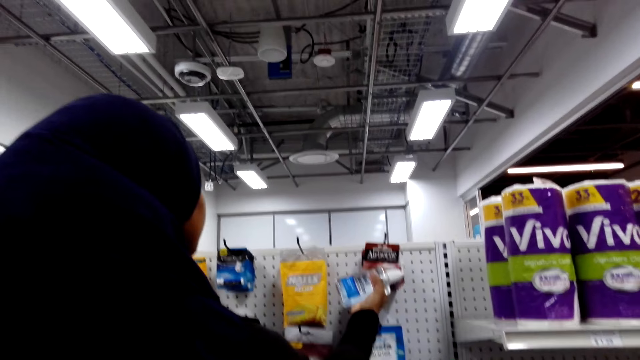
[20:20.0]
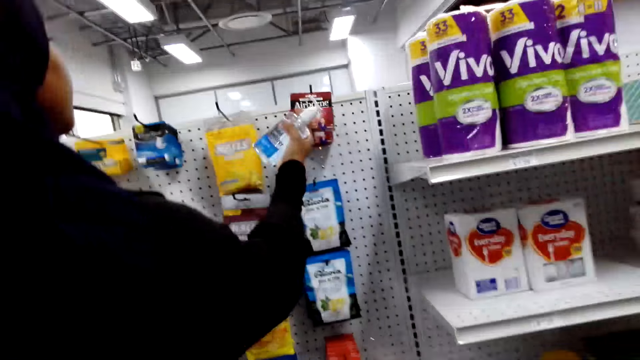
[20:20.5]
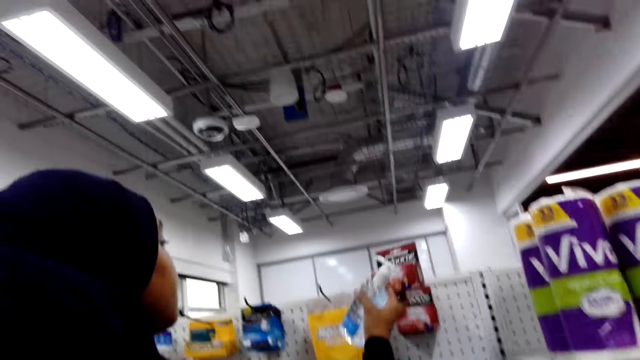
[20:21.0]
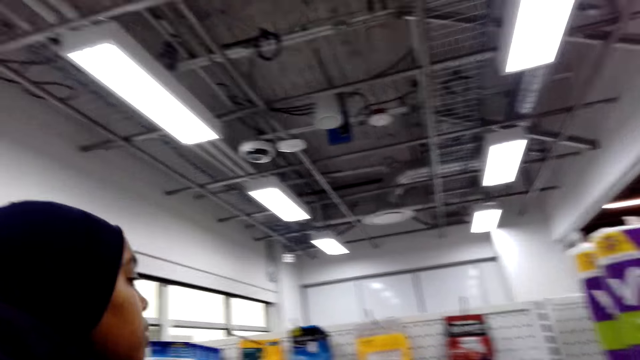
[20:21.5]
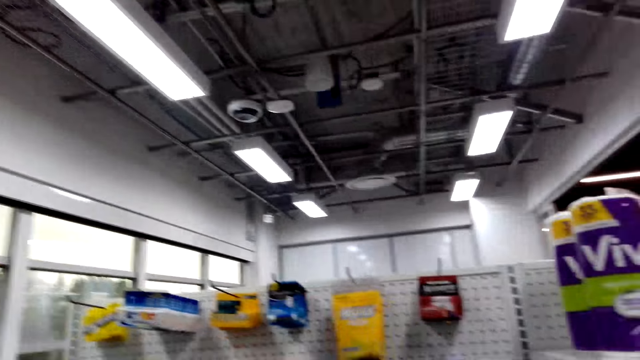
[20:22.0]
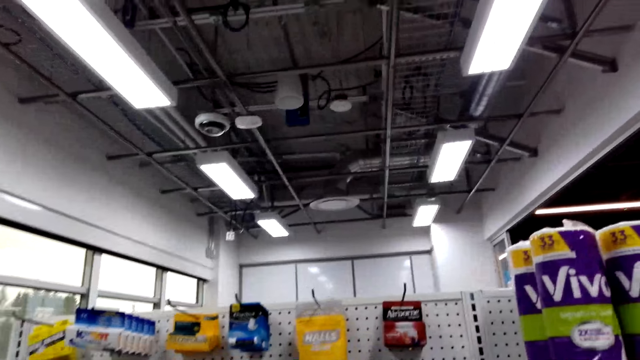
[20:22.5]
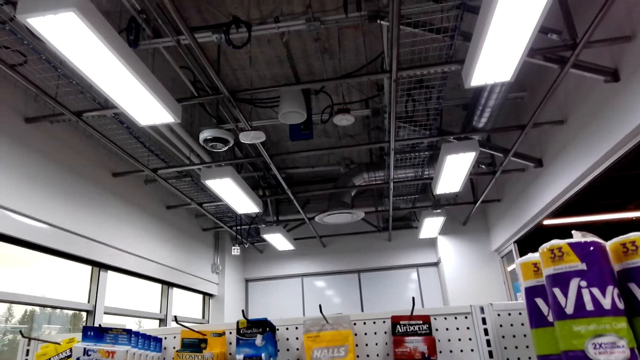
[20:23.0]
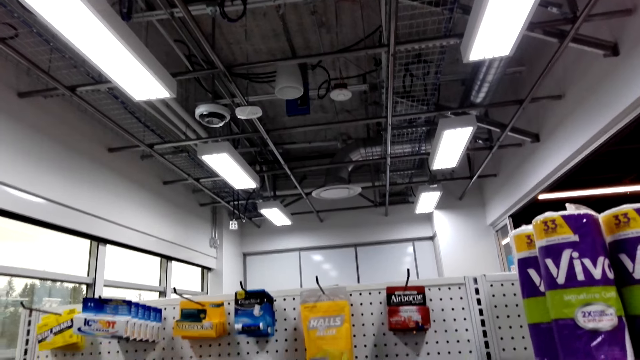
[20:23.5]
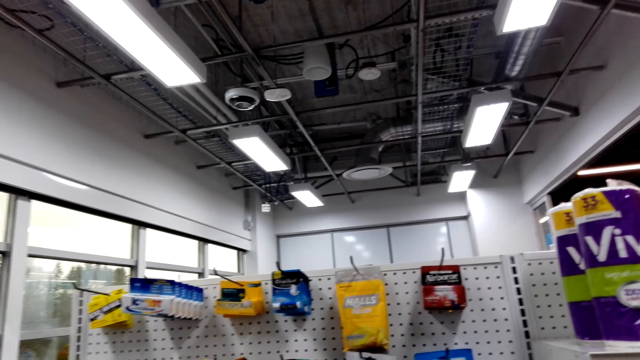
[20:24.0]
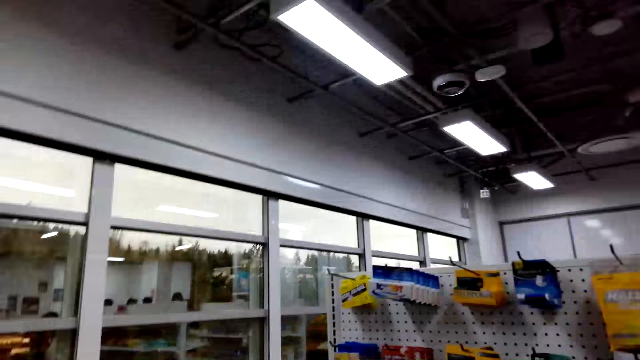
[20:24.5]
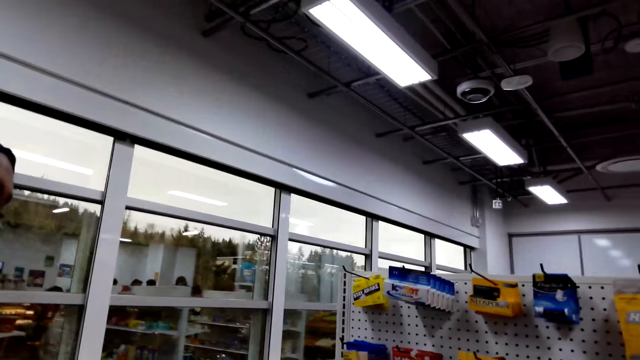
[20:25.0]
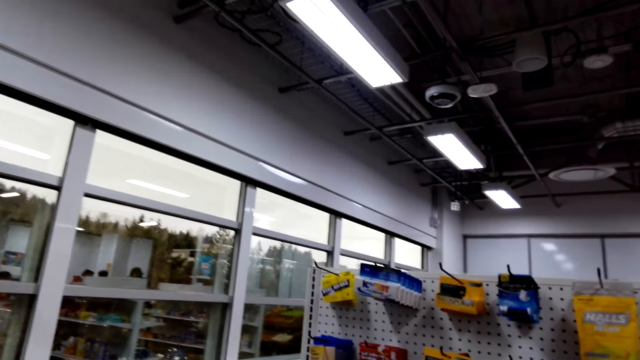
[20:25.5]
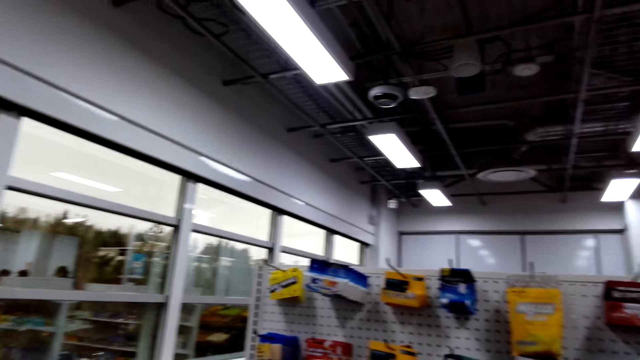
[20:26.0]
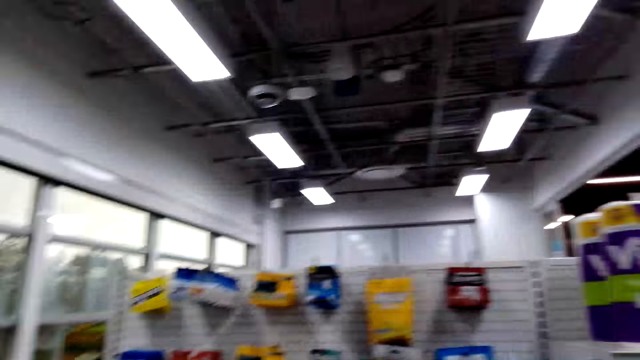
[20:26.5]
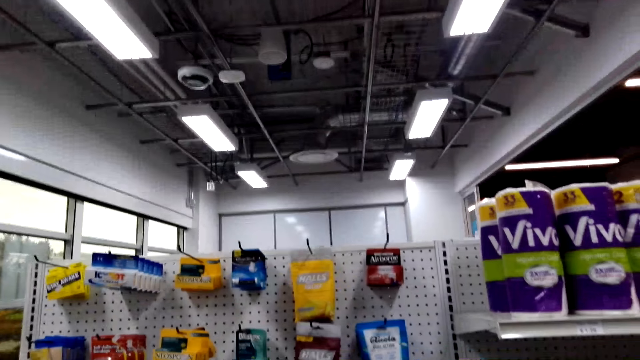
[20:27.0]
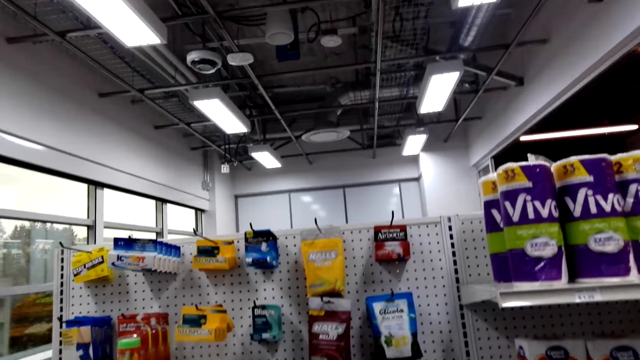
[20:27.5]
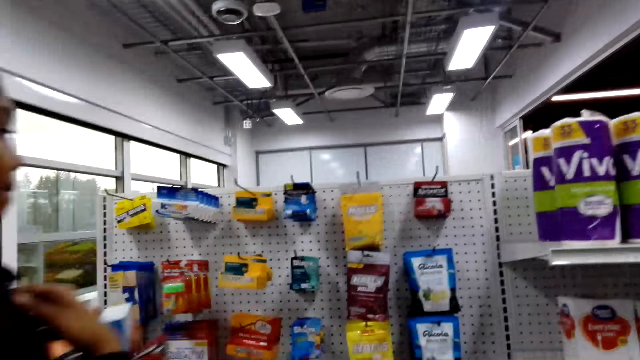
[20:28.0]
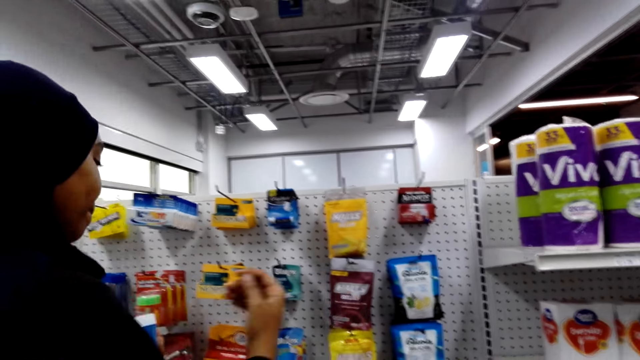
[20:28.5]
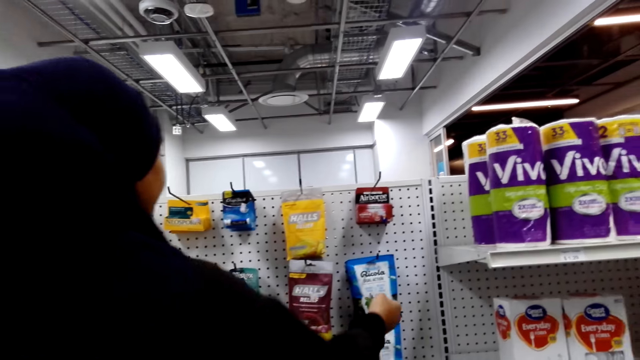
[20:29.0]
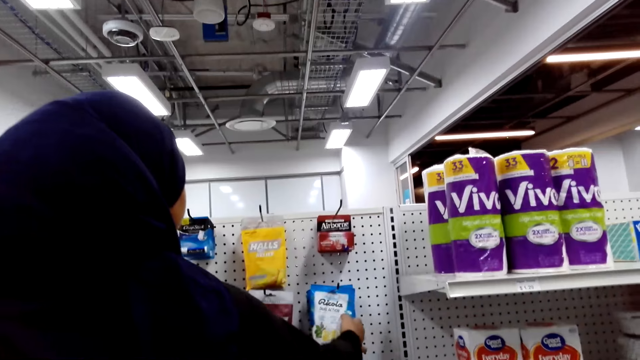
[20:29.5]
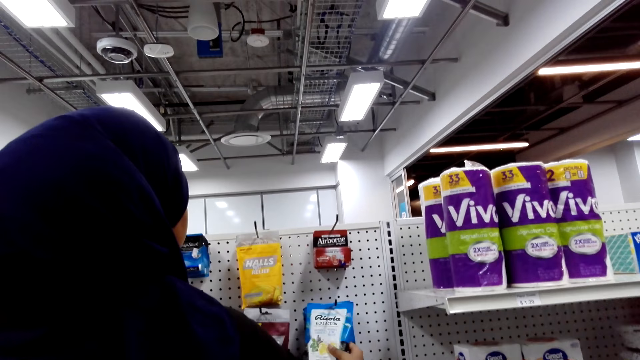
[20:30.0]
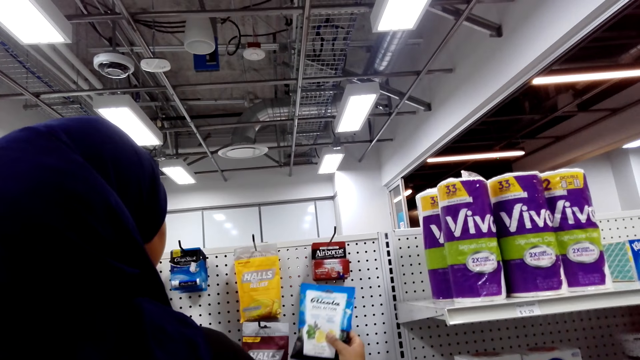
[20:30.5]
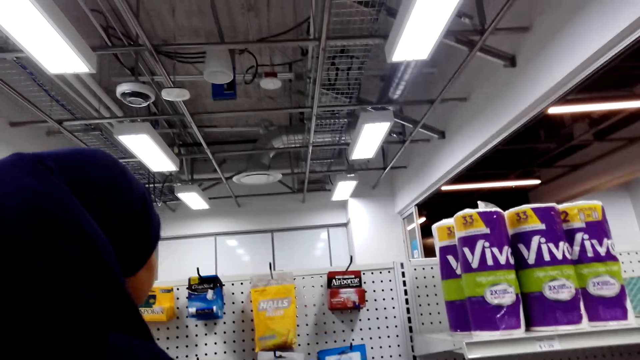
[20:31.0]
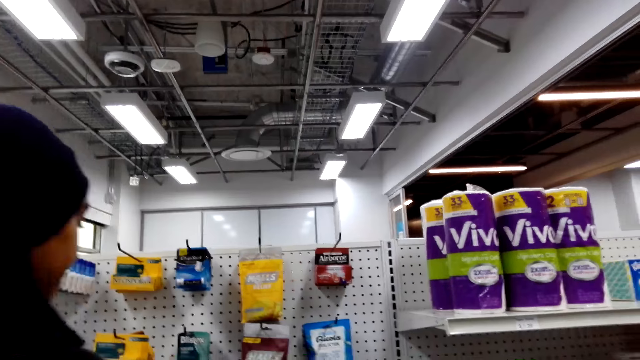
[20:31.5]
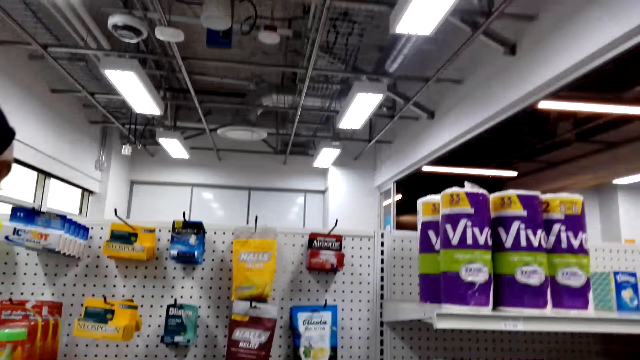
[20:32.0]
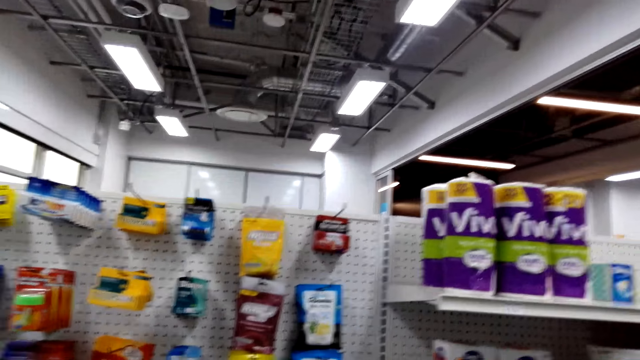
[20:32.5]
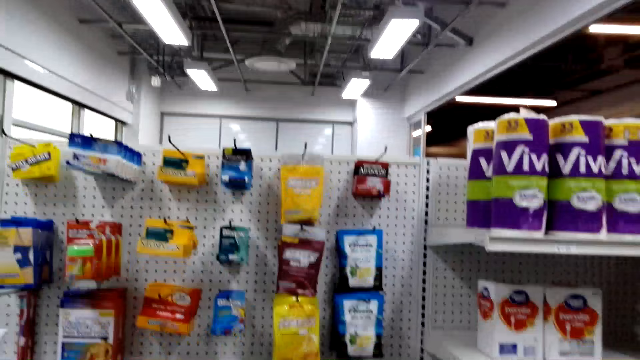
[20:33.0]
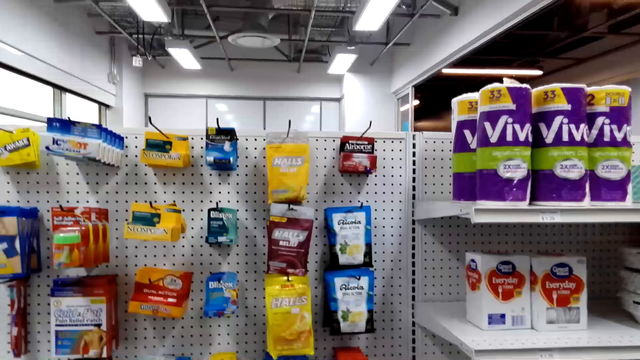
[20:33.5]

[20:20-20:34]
A person picks a box on the shelf. The camera wearer looks at the shelves. They pick a pack.

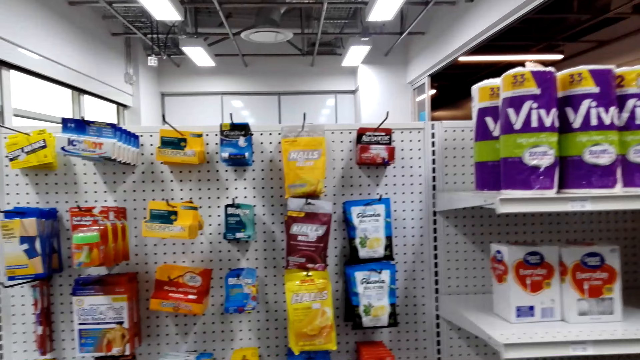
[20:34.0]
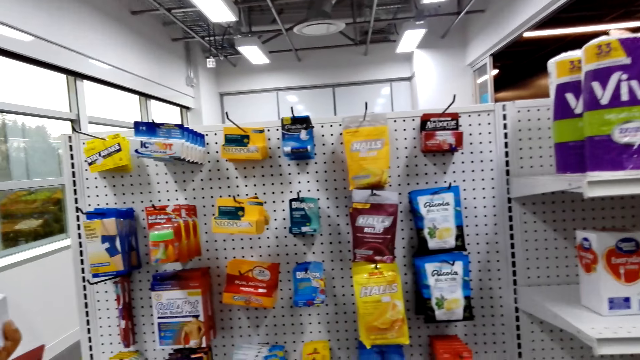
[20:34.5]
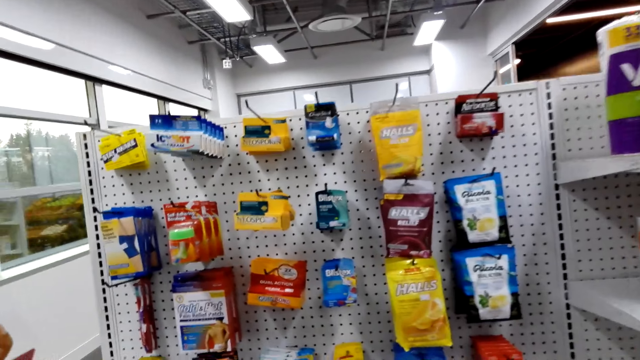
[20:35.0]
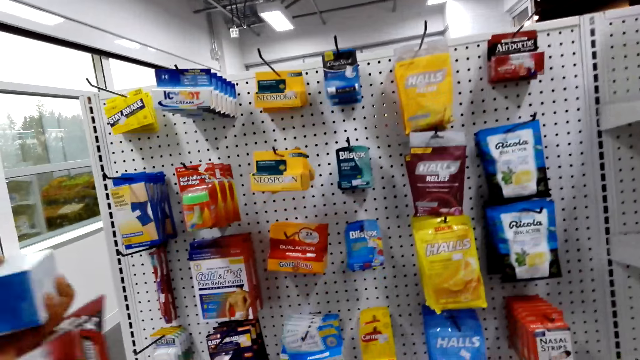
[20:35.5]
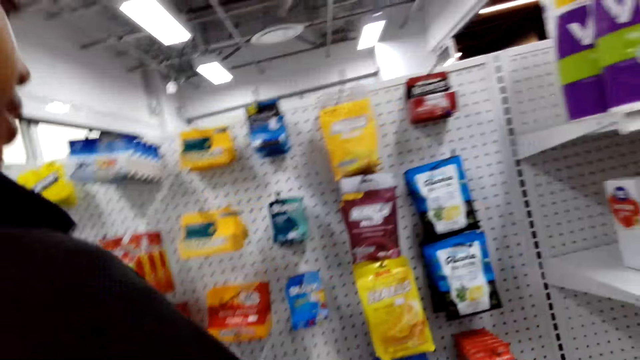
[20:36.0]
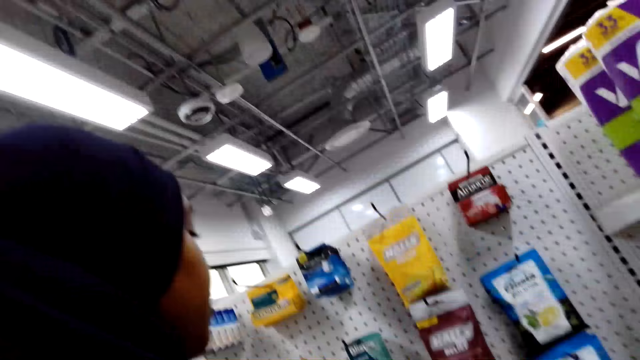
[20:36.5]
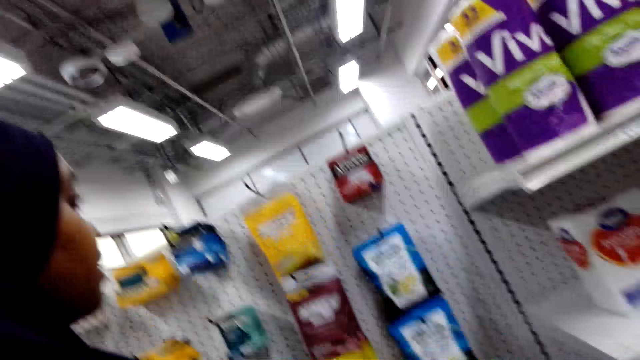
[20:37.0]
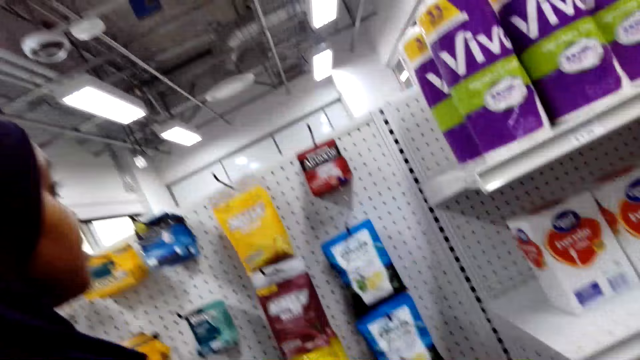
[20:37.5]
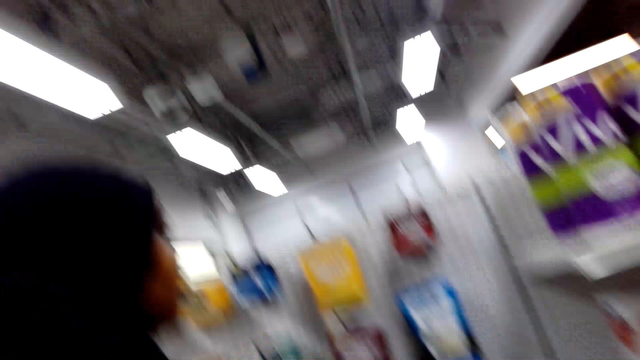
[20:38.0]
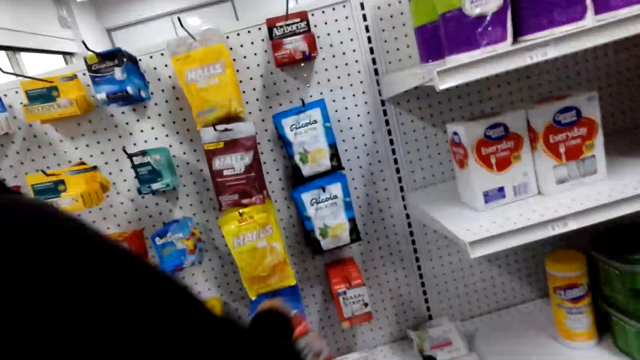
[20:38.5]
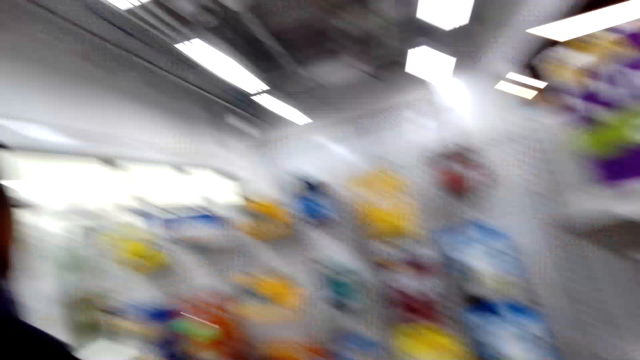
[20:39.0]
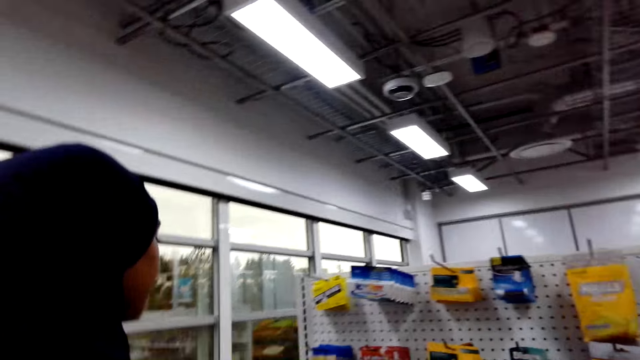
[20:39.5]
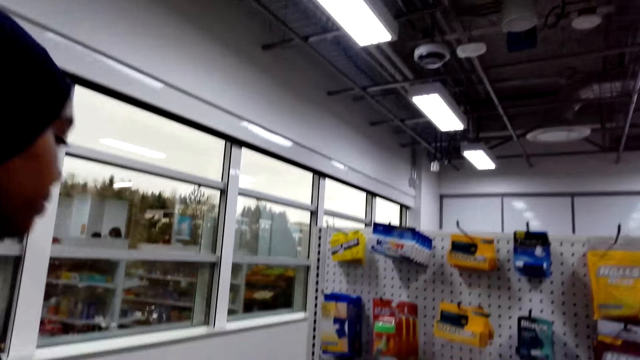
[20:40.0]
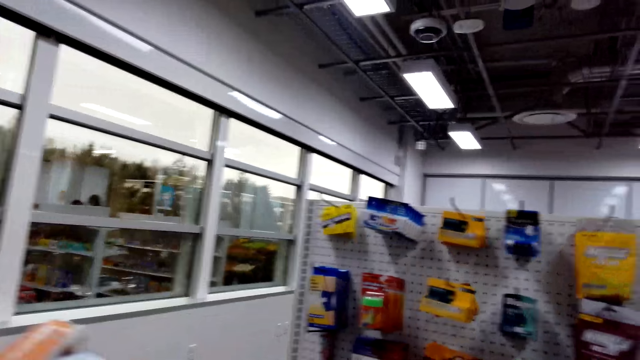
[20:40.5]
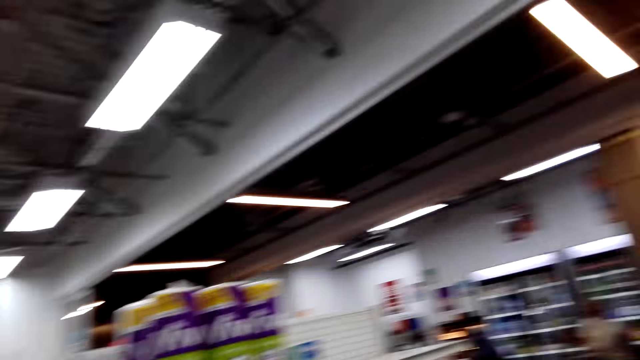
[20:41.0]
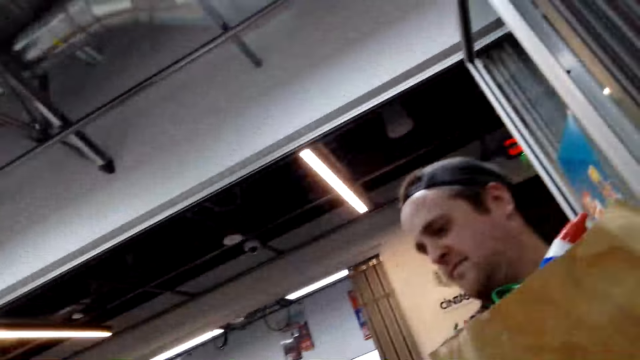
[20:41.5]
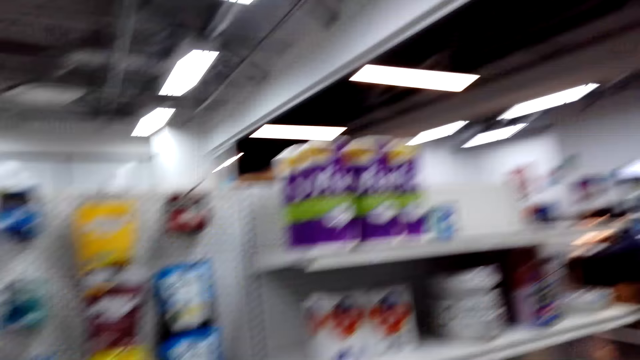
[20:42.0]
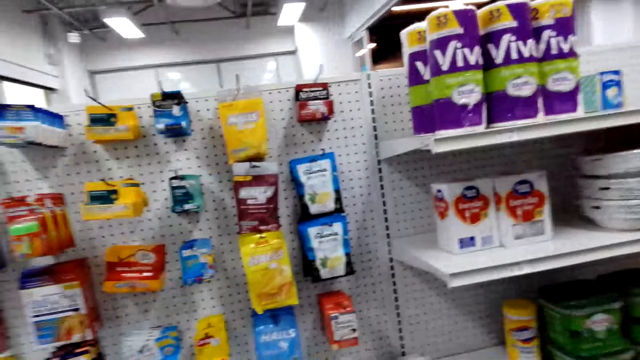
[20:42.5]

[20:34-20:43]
The camera wearer looks at the shelves.
